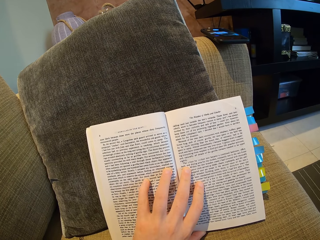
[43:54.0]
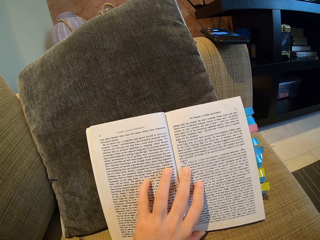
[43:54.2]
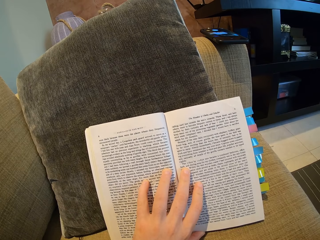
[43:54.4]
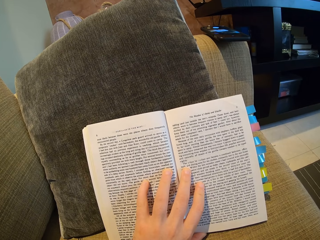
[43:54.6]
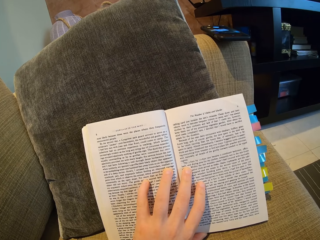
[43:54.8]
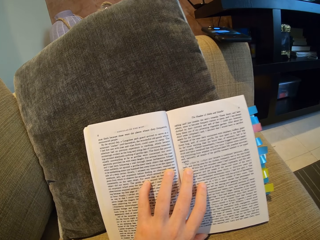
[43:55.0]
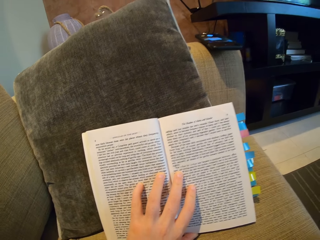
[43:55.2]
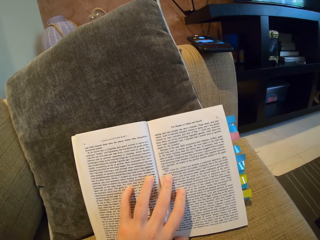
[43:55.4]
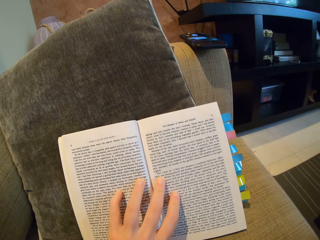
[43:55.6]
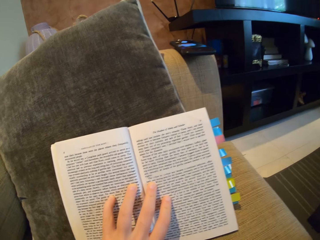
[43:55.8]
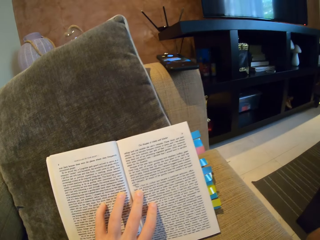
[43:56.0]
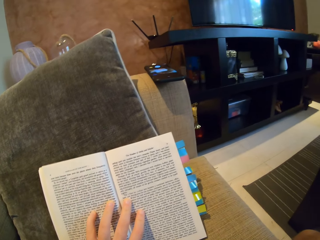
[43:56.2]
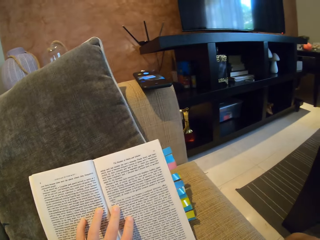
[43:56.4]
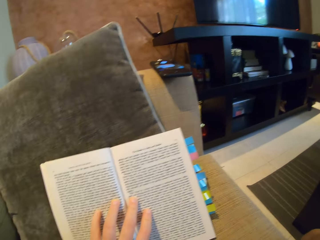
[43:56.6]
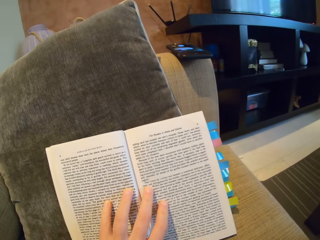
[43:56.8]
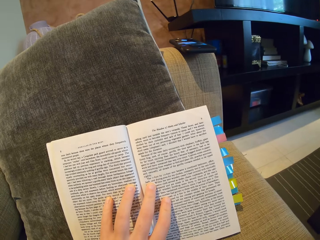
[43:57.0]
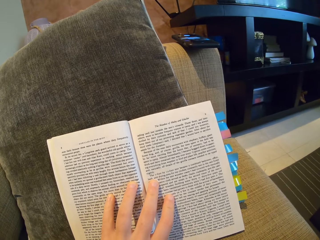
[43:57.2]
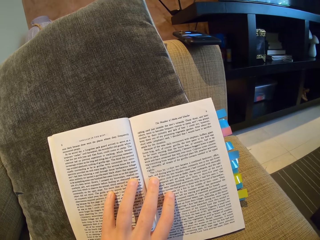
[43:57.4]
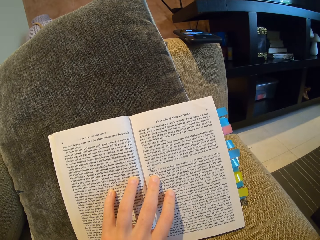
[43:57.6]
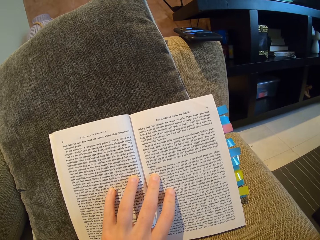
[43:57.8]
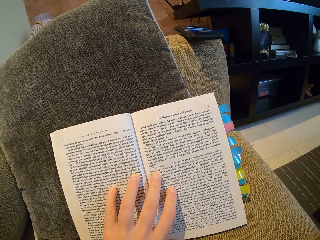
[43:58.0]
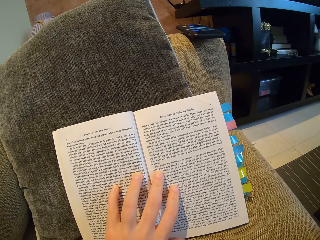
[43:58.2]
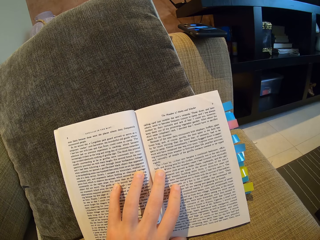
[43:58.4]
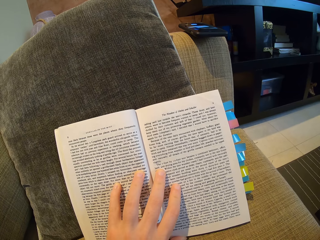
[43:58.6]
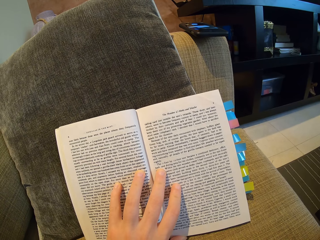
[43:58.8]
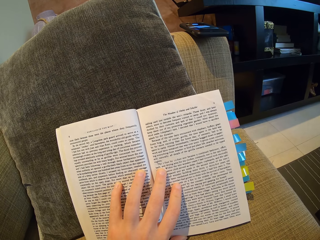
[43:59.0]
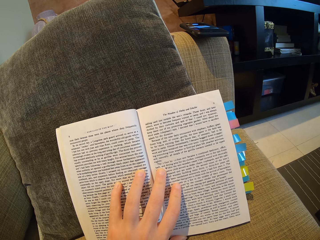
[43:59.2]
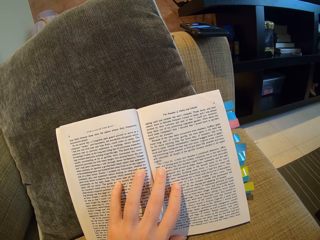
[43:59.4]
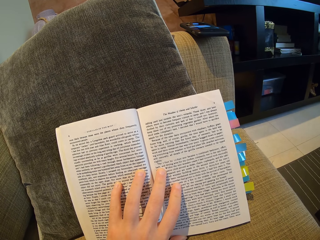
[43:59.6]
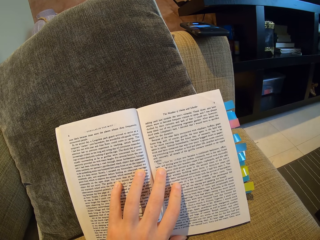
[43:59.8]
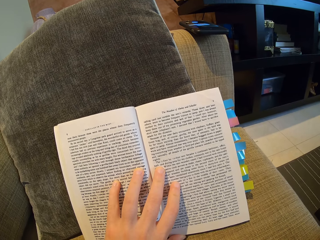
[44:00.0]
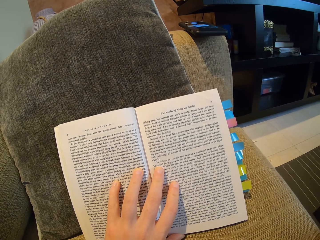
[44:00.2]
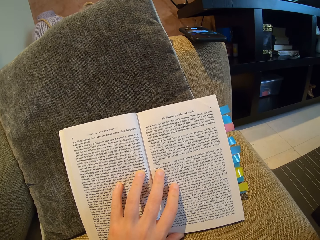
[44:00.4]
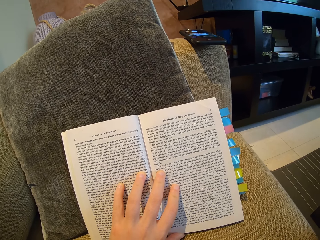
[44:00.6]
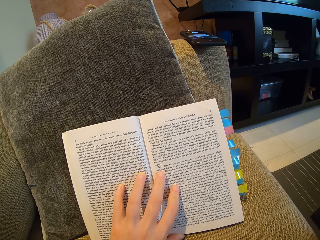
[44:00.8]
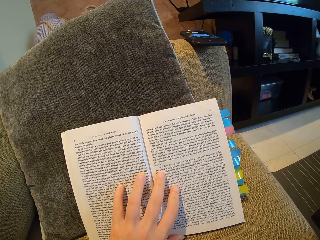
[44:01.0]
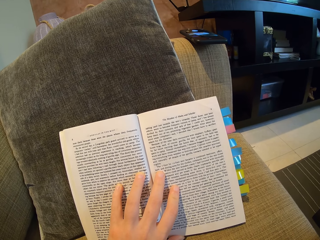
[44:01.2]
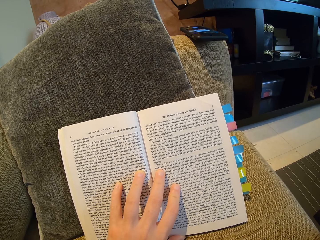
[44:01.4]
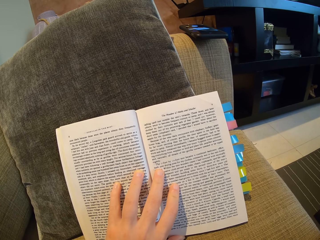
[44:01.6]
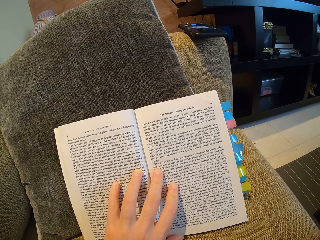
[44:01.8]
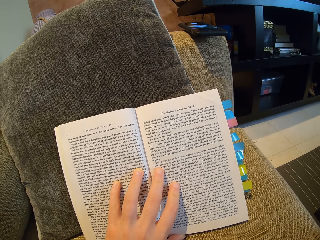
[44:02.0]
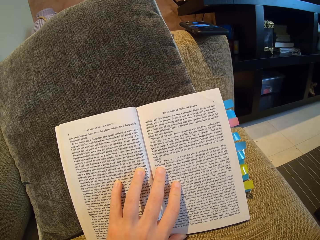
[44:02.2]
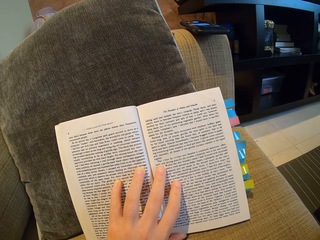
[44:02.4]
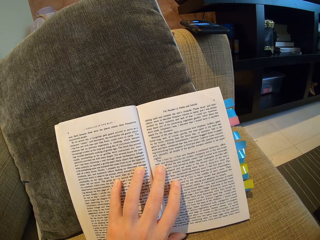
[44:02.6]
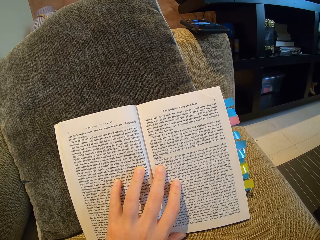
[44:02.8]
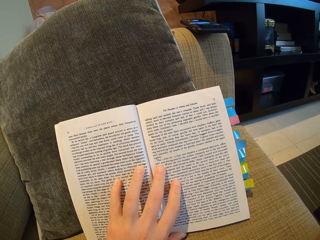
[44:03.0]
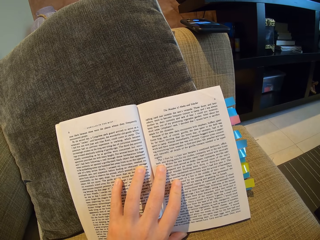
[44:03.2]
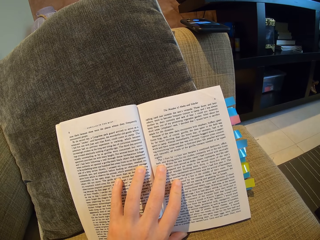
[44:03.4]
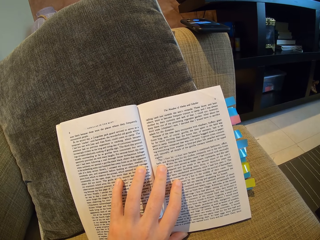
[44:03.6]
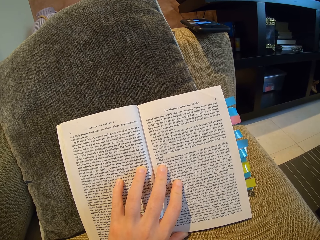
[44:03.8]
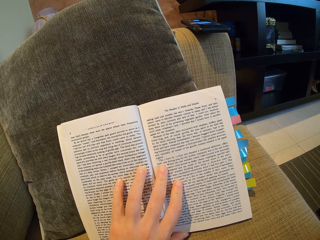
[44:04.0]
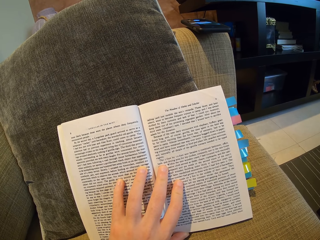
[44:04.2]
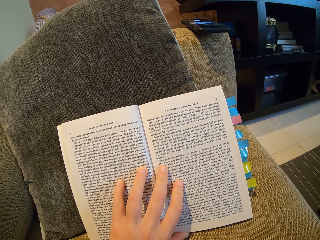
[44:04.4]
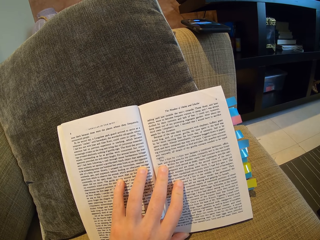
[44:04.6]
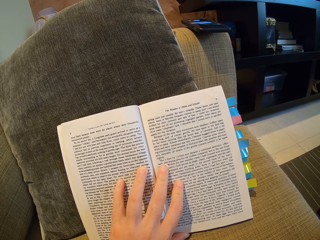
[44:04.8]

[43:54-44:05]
The camera wearer reads a book. They read the book again.

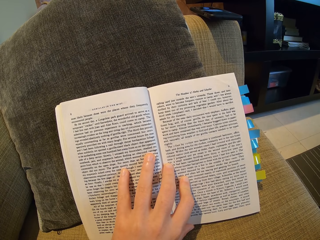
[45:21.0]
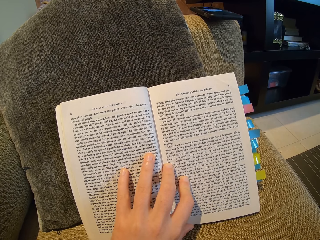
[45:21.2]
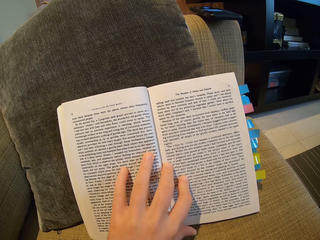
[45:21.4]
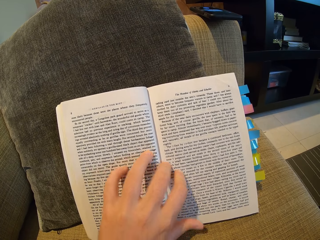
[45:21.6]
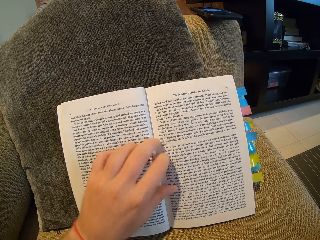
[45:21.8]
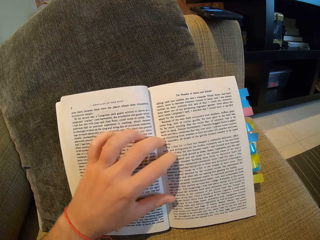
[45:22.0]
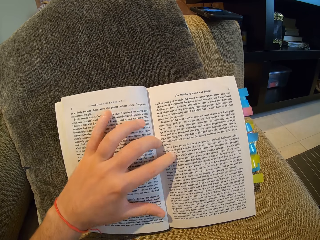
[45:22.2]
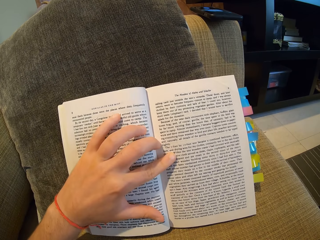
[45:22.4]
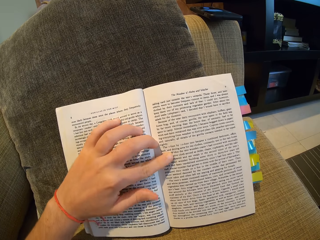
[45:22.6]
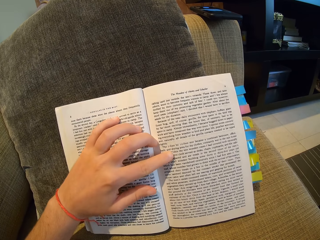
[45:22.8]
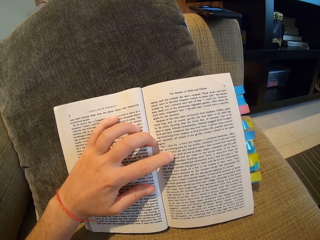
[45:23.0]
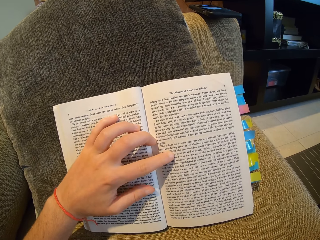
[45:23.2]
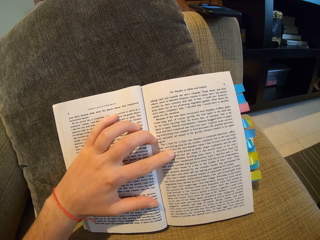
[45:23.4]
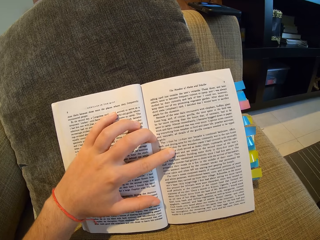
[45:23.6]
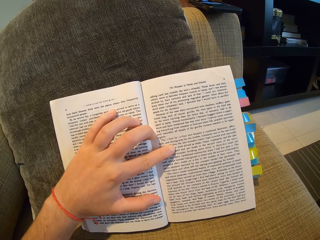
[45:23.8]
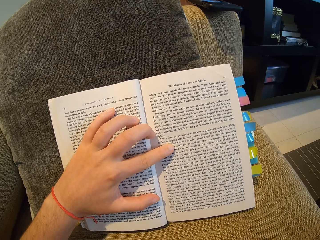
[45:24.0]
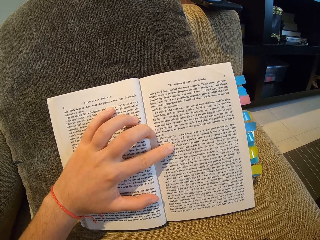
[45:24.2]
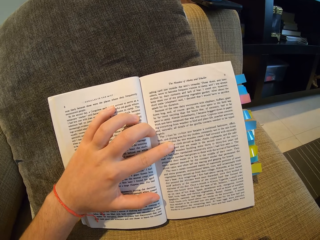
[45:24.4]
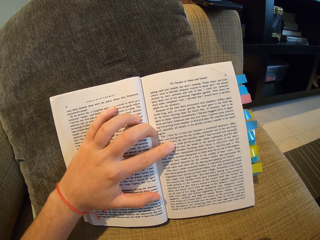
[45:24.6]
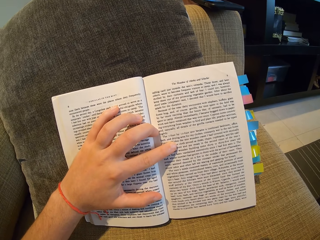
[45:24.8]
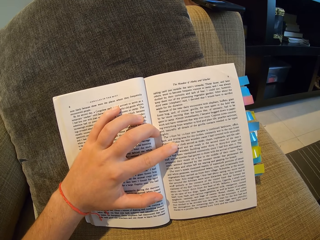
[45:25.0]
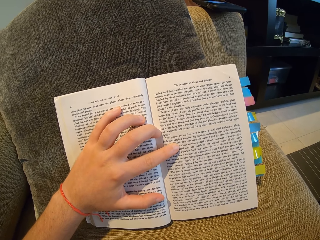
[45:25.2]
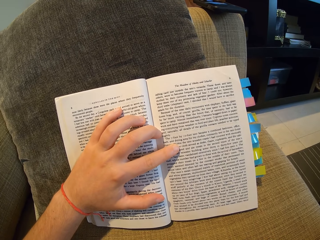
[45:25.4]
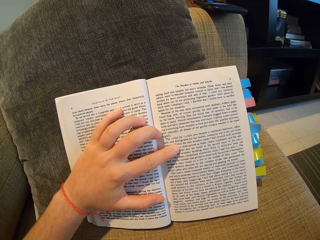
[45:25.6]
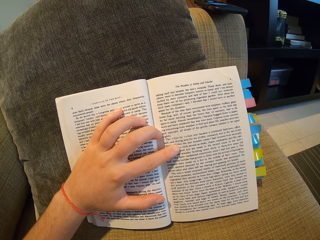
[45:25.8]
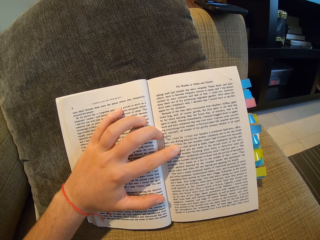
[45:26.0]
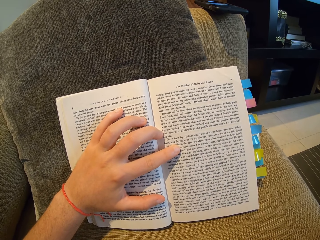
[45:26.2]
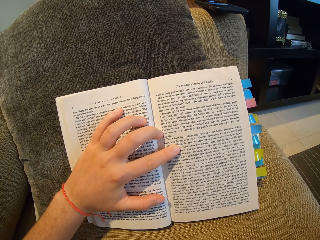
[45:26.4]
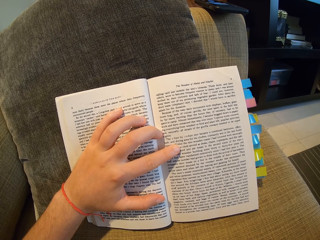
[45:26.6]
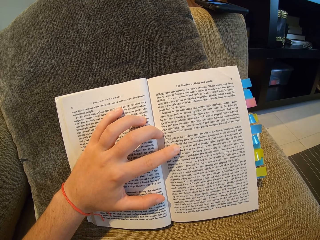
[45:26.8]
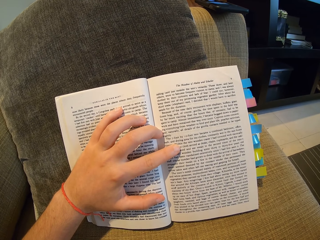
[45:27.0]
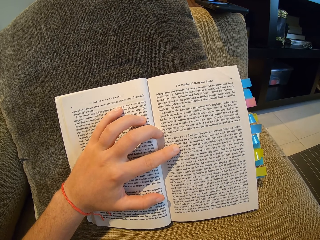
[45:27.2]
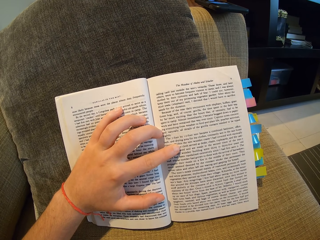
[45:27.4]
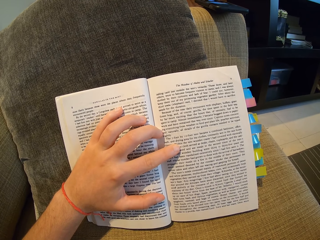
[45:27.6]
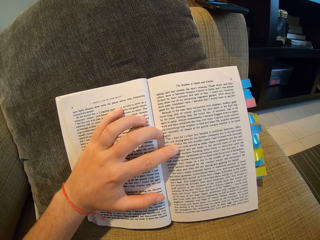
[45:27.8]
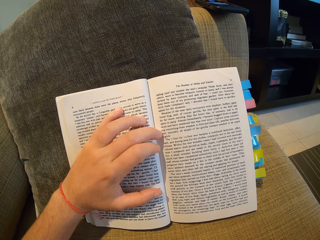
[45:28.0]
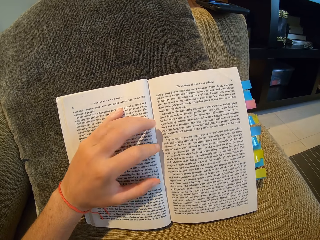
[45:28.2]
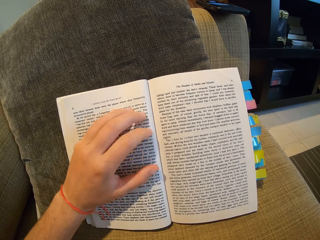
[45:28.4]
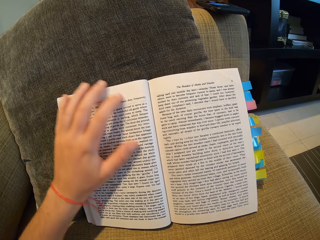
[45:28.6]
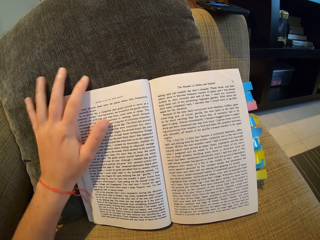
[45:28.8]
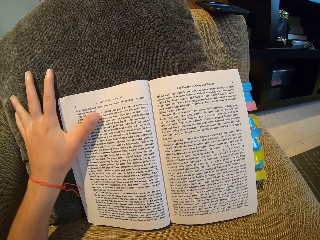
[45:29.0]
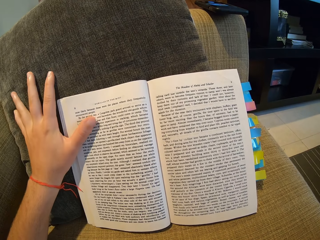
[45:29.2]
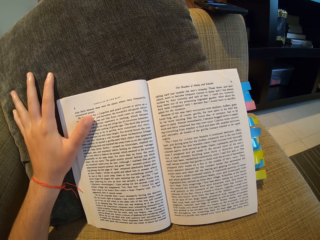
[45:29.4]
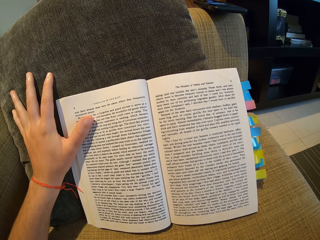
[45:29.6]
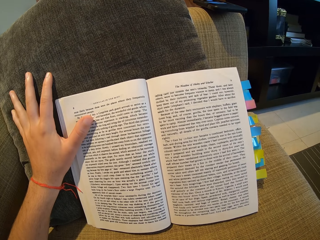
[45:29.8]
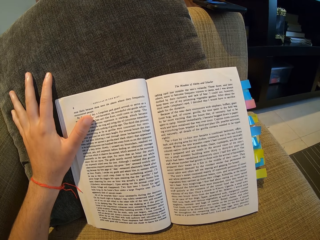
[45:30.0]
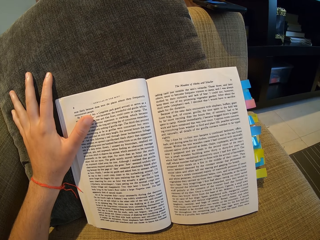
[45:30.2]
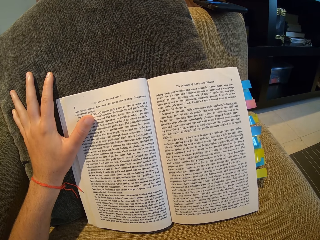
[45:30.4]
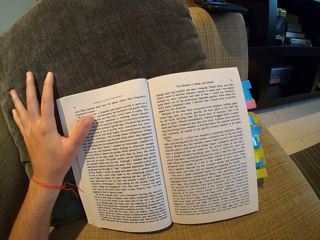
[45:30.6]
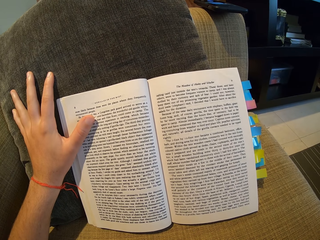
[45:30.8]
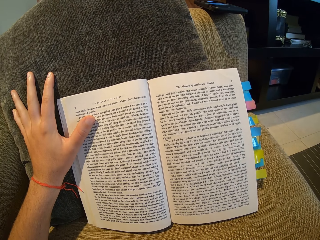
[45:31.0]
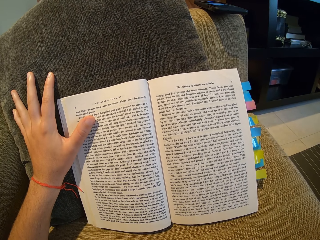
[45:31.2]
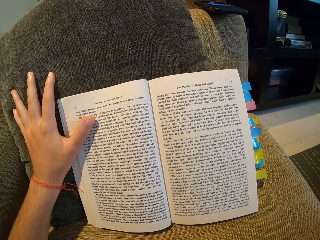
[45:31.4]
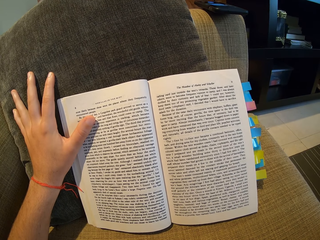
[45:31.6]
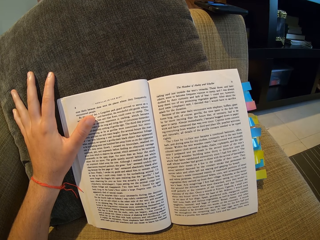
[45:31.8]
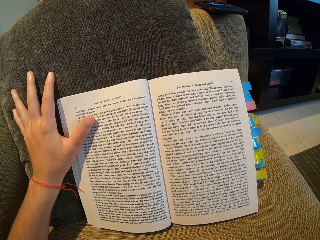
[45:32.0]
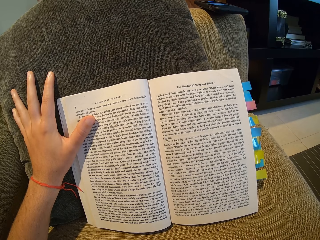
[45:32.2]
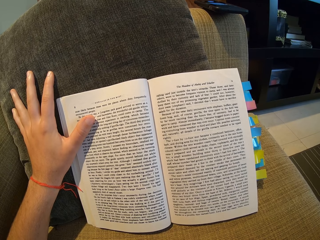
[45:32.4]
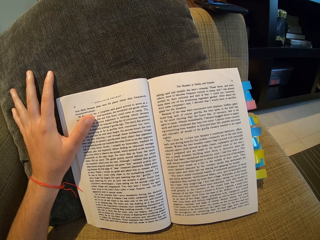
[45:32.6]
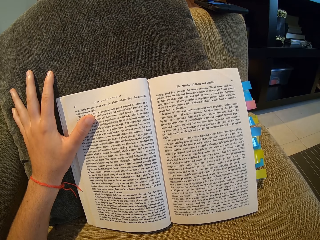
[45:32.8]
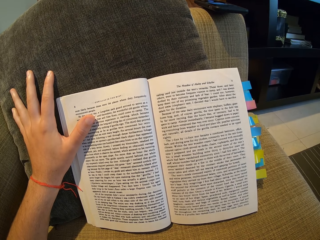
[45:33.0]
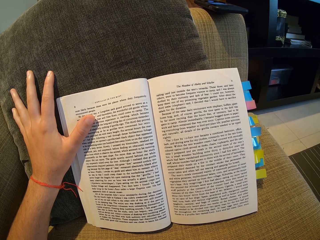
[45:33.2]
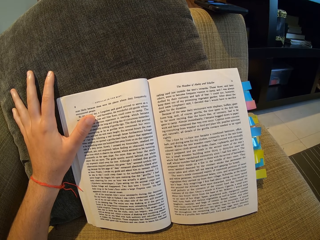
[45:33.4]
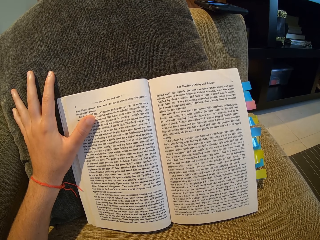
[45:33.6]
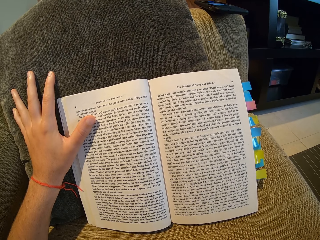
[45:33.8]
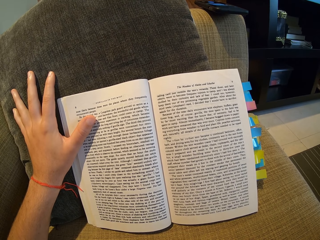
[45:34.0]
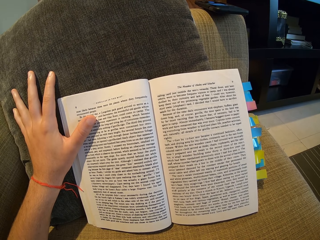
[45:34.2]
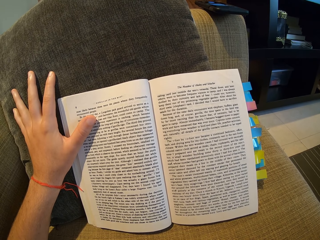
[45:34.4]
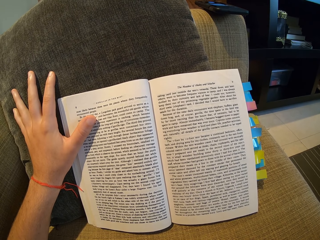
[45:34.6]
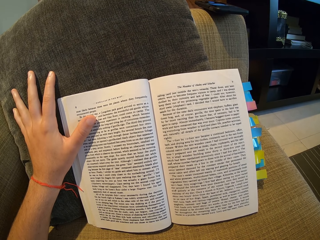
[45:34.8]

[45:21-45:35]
The camera wearer moves the hand. They read the book. They move the hand. They read the book.
